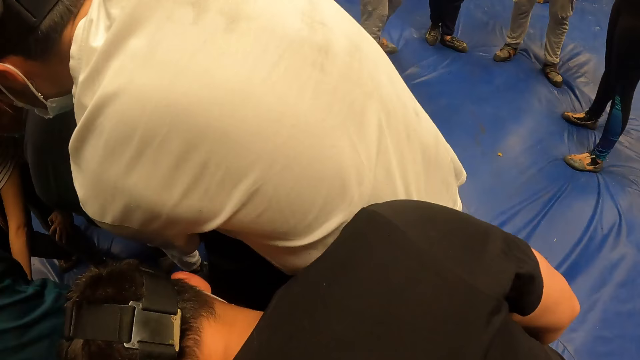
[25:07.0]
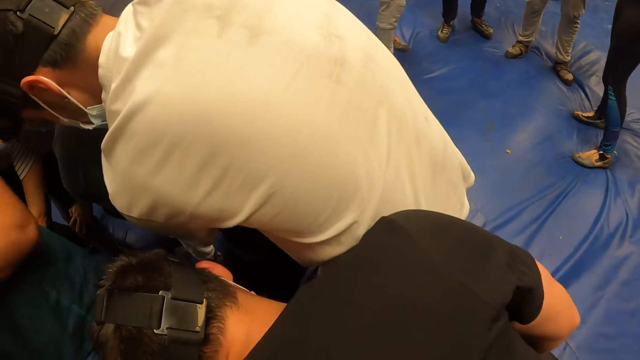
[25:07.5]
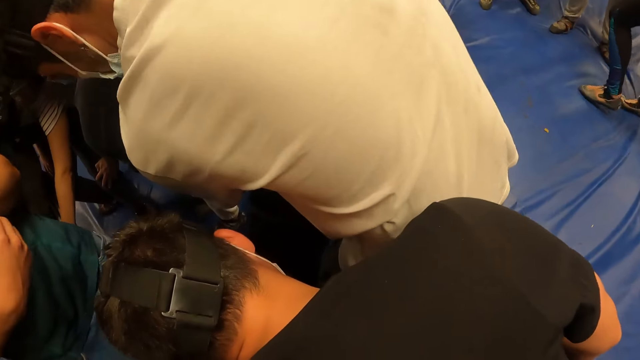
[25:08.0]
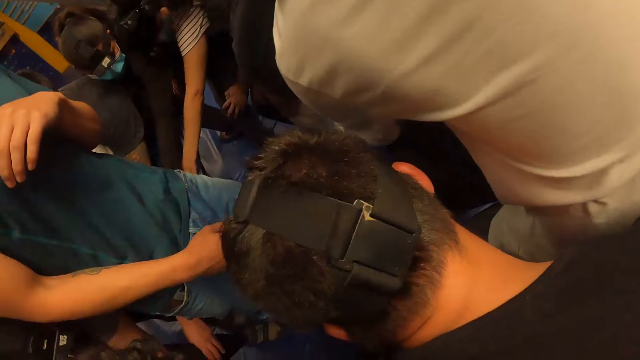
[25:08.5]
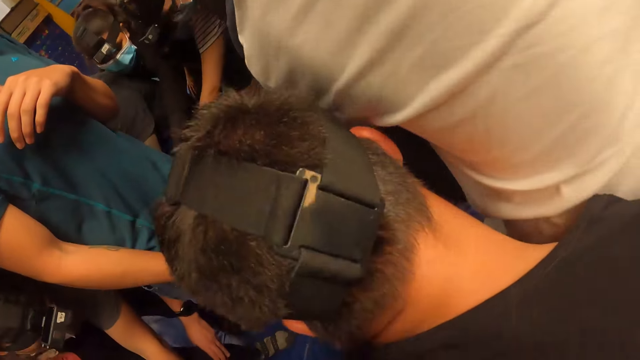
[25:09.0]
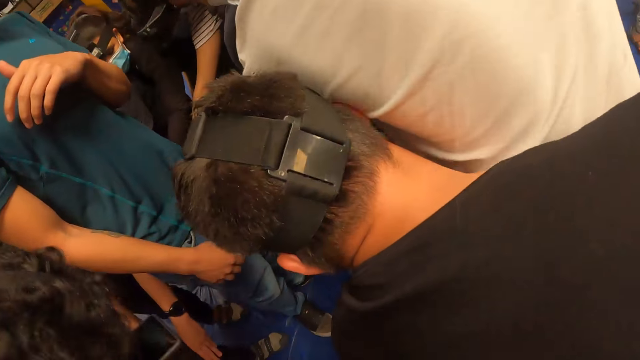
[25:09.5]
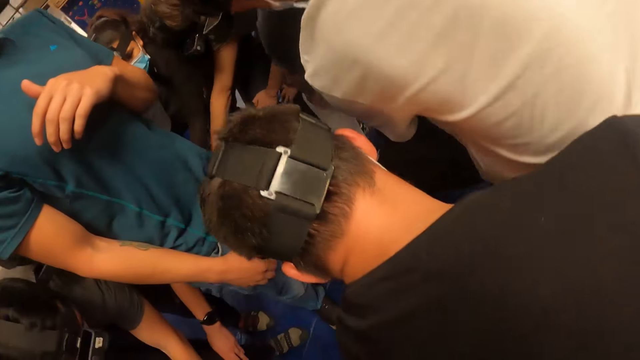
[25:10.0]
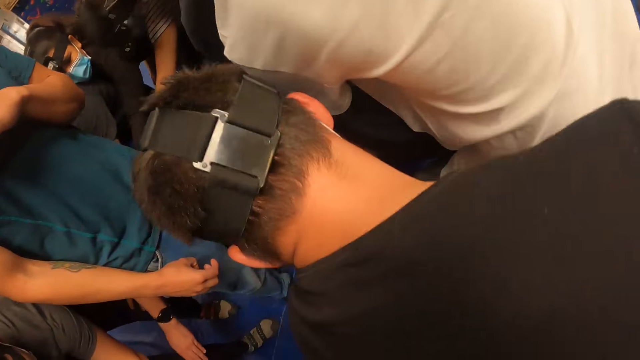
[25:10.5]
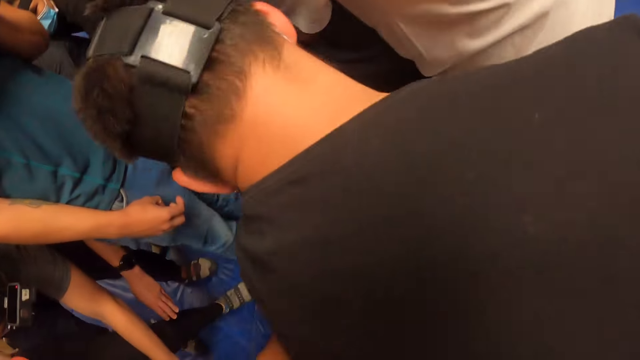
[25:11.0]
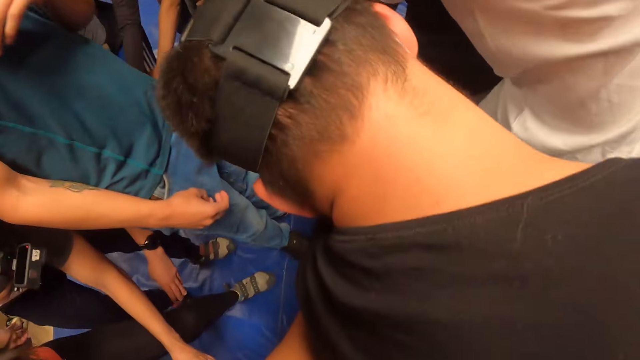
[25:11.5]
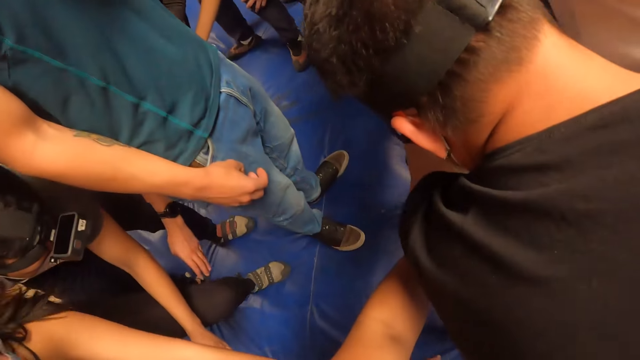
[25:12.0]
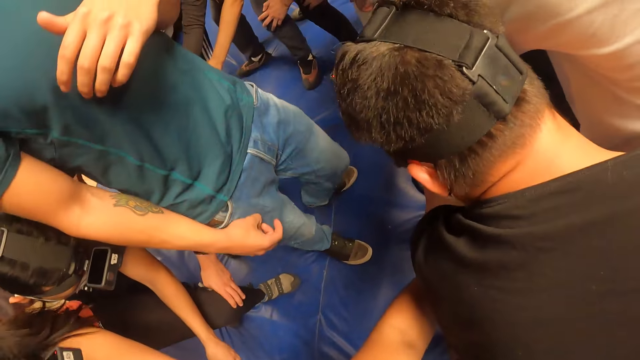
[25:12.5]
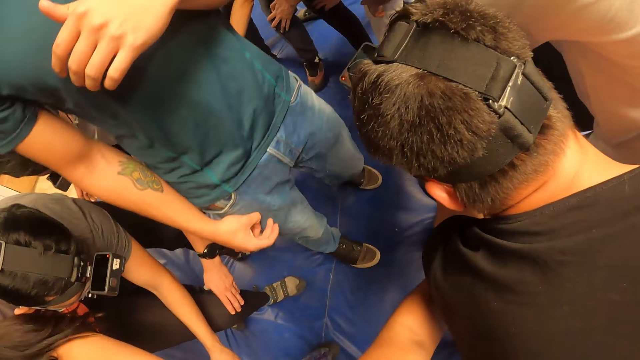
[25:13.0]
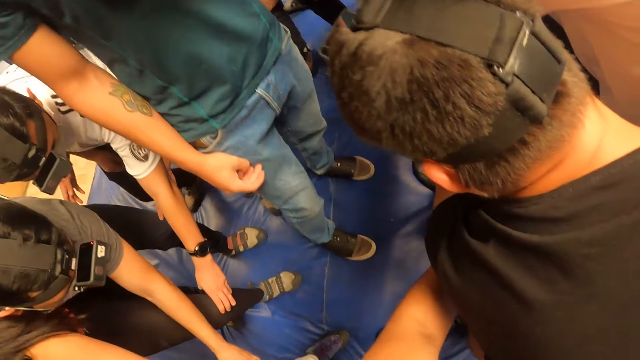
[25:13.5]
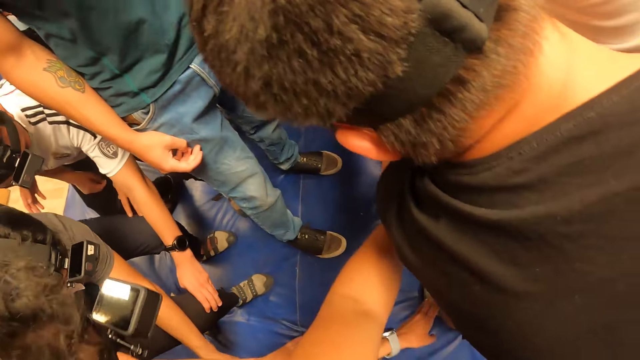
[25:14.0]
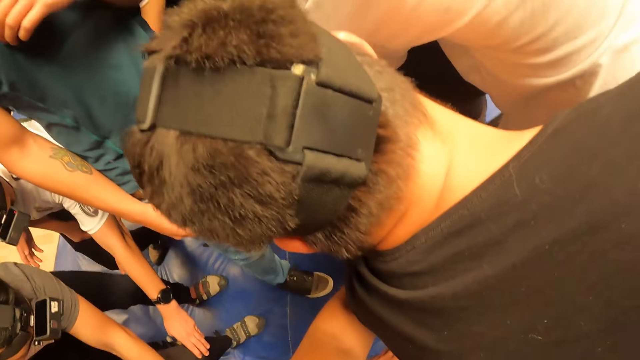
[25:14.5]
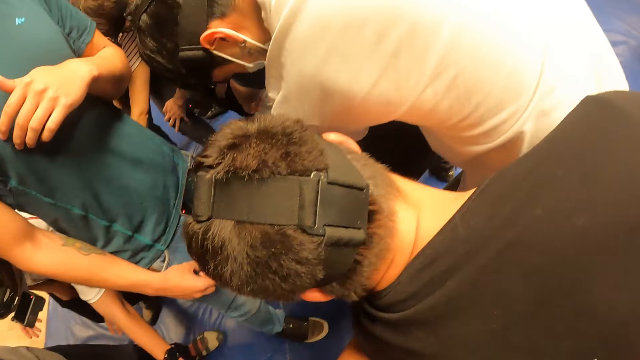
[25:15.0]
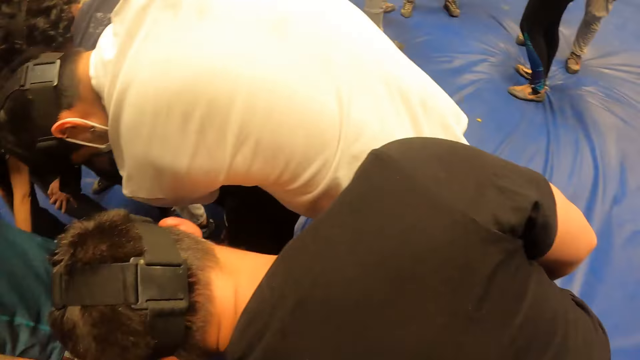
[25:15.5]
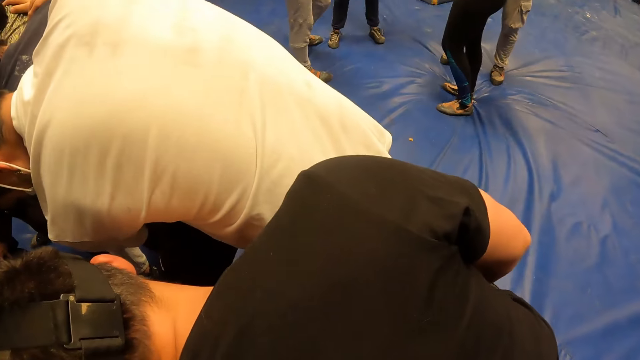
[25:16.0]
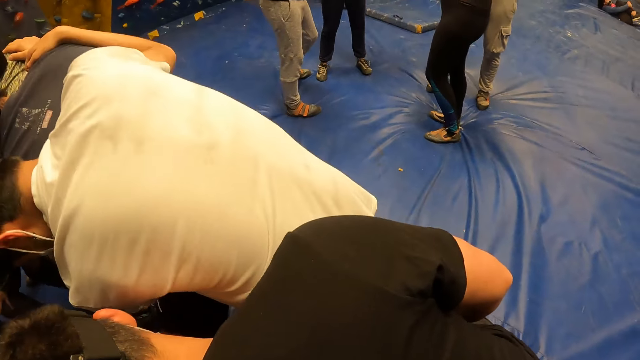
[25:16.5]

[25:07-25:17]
The camera wearer looks at a person.

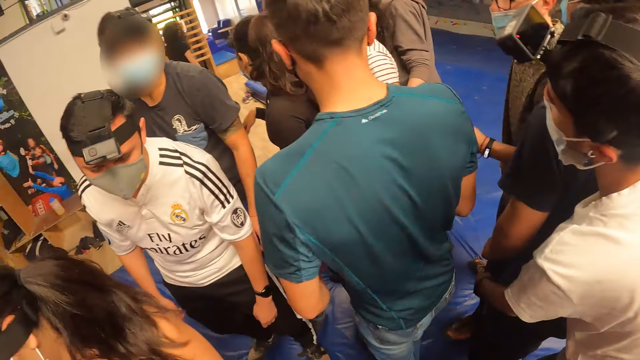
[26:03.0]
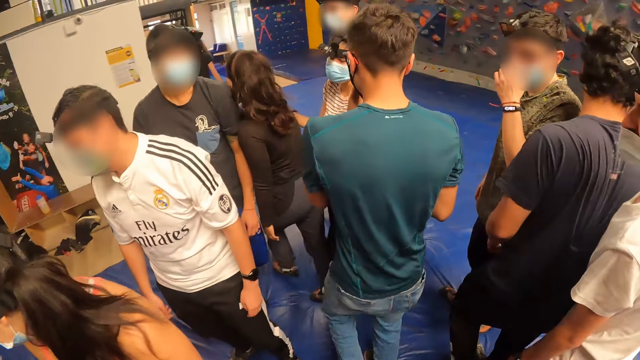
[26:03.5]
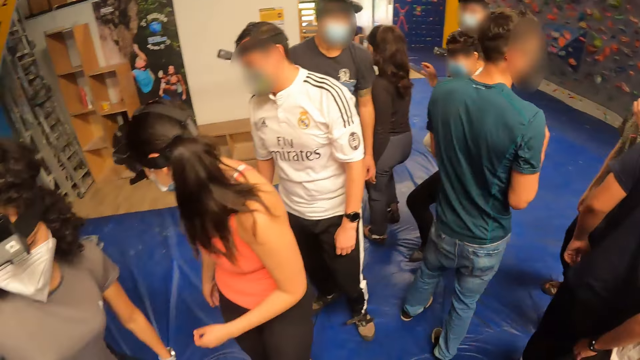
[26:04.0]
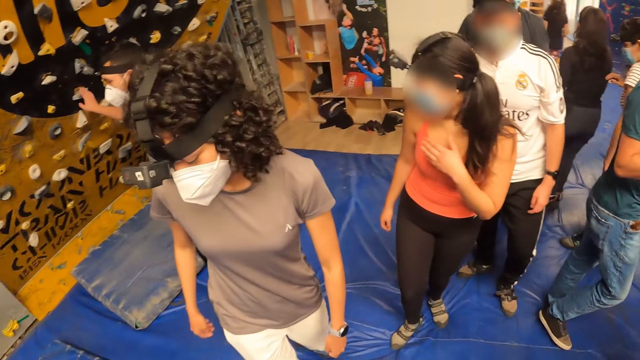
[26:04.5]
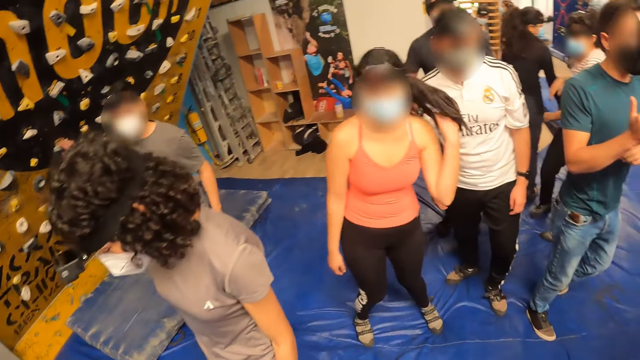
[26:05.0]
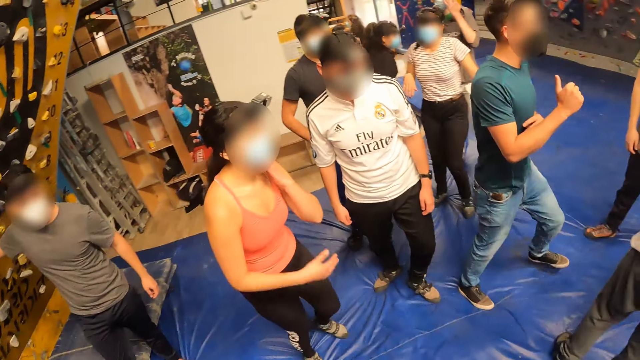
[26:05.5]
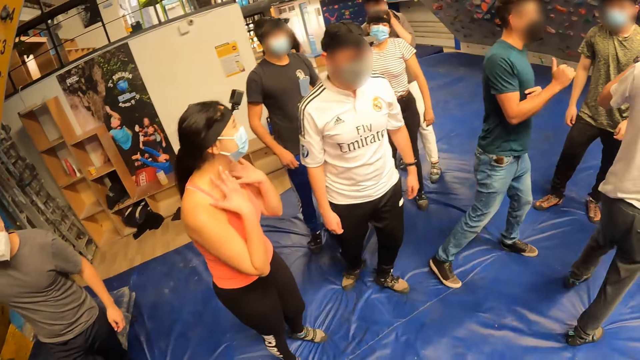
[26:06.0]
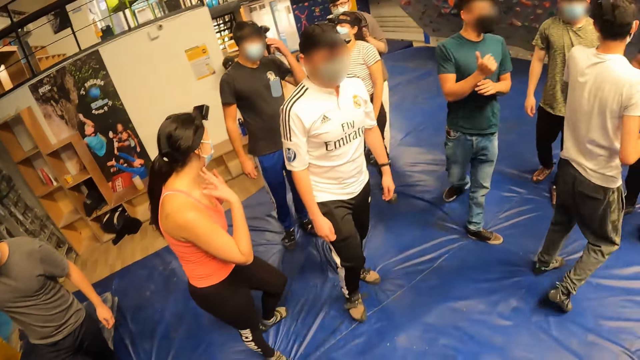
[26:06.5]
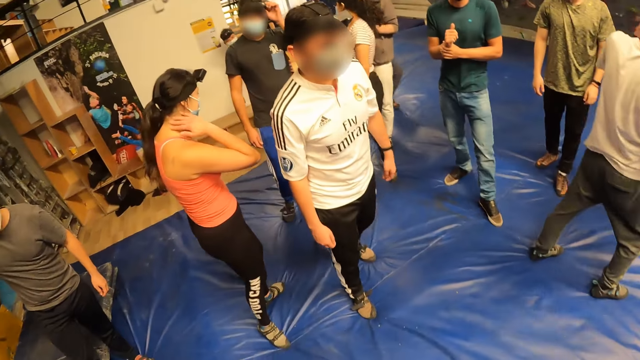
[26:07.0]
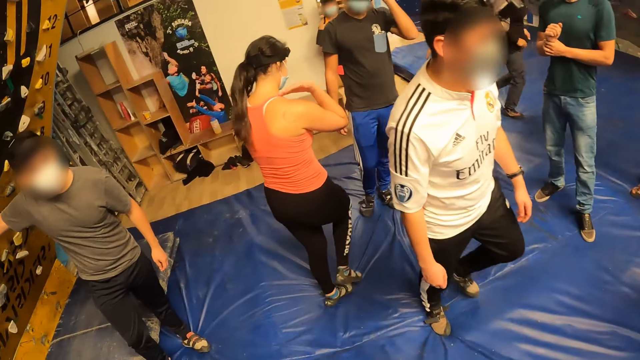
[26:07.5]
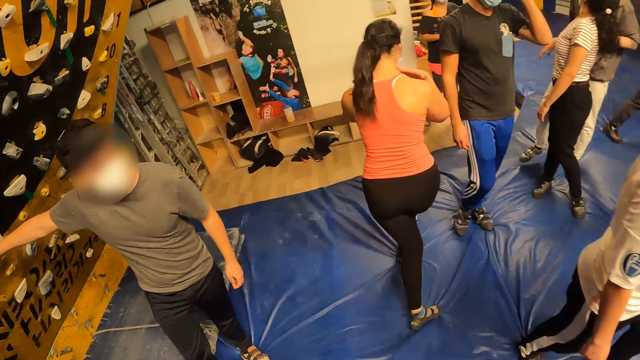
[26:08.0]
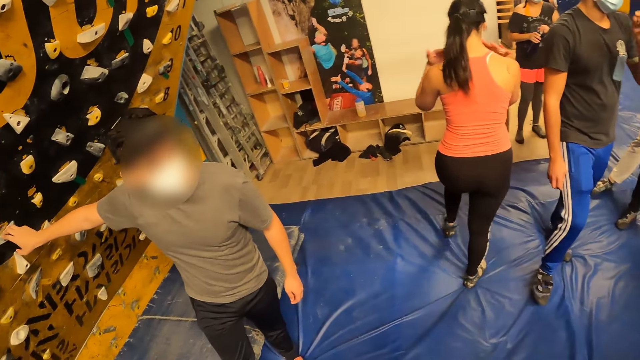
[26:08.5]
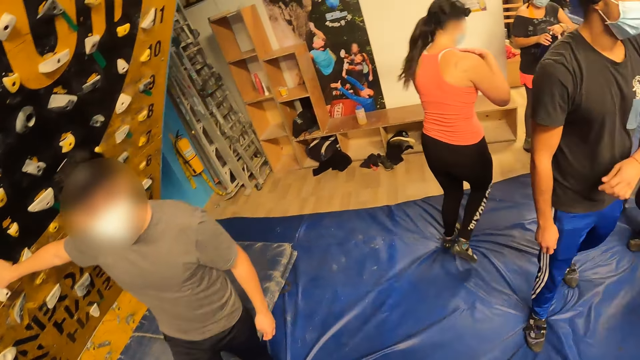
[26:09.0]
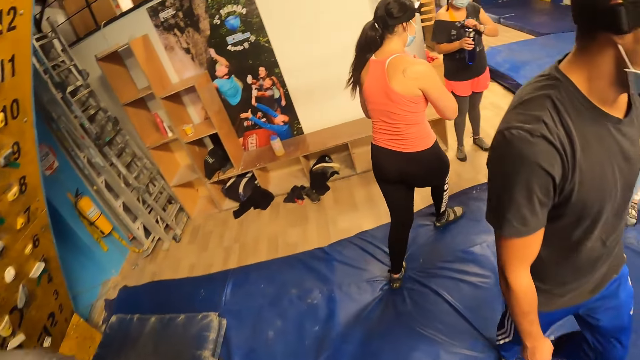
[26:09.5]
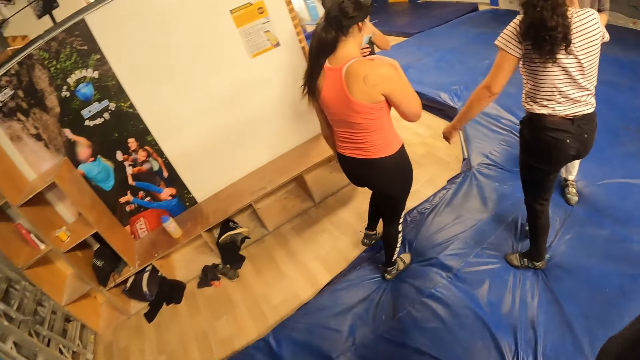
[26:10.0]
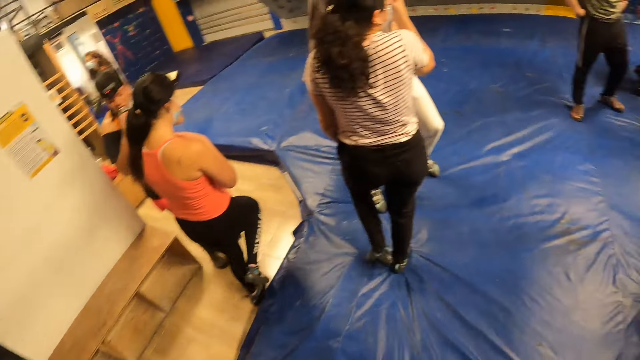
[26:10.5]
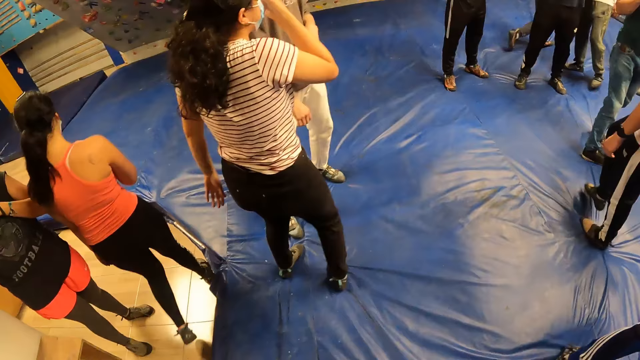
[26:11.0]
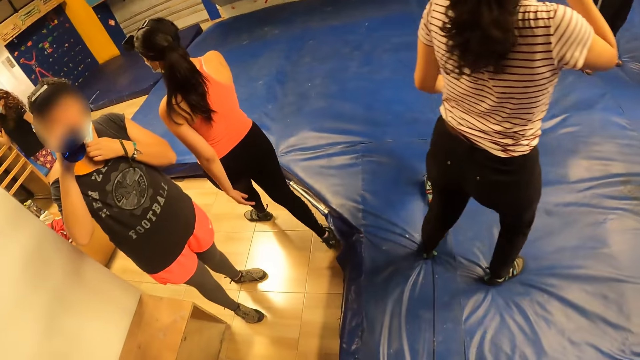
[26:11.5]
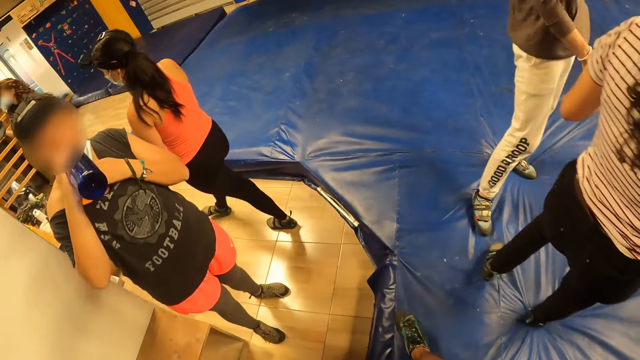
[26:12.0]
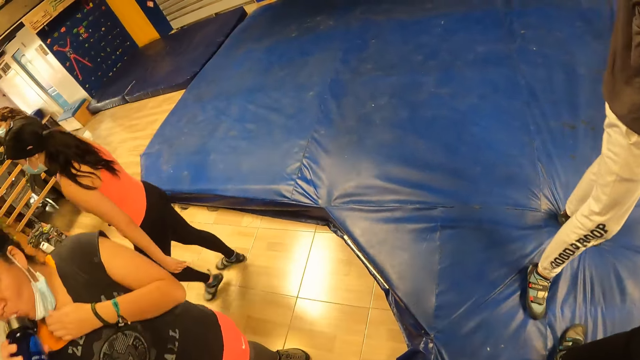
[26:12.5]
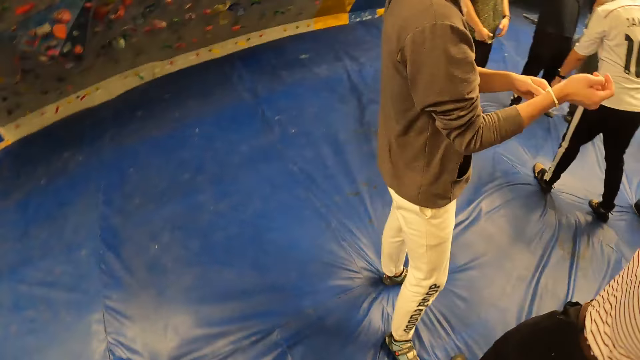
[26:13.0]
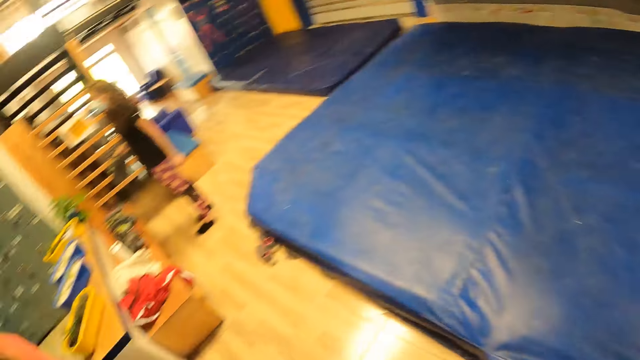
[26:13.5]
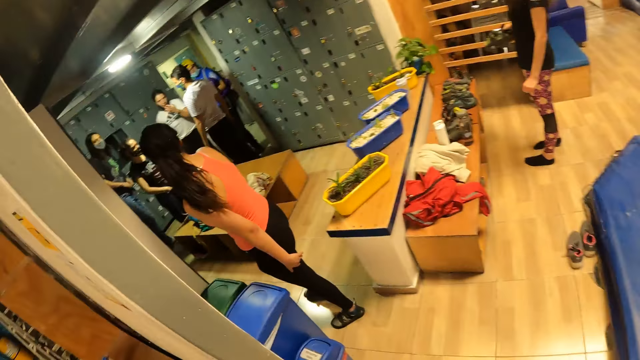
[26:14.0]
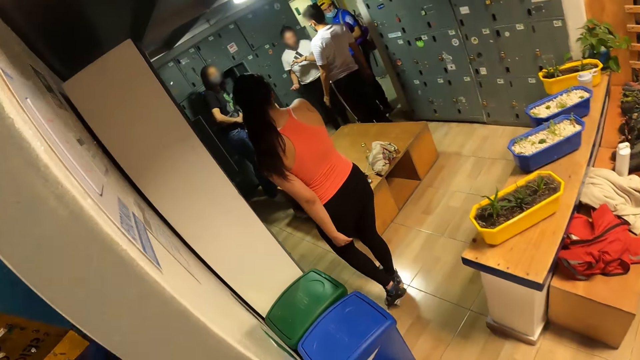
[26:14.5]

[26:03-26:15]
A person holds her hair with the left hand. Another person holds the climbing wall hold.
